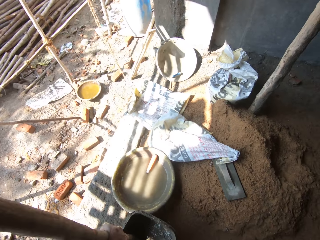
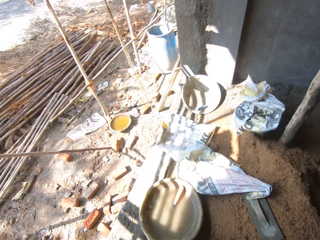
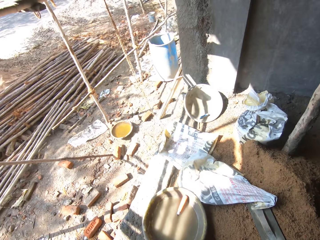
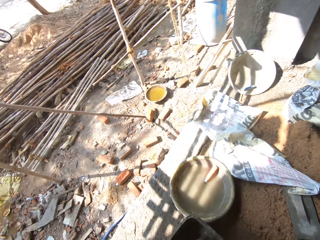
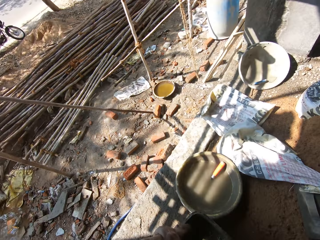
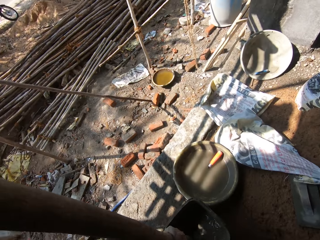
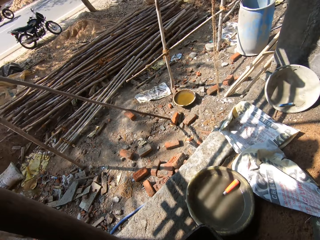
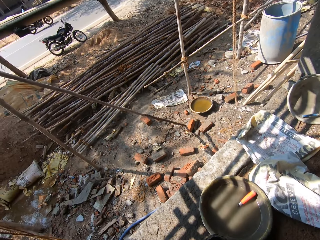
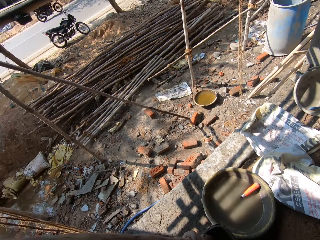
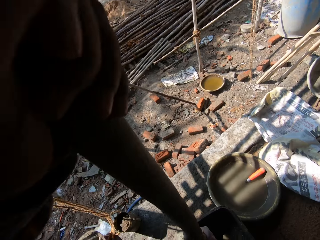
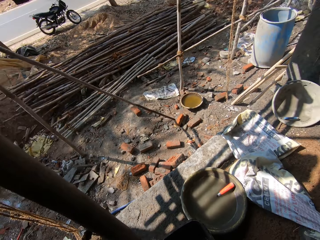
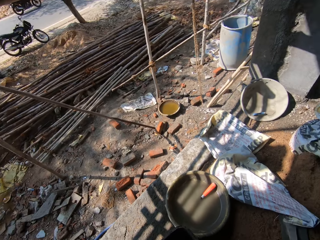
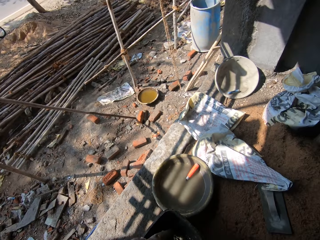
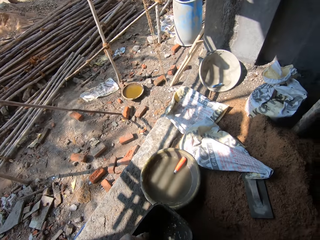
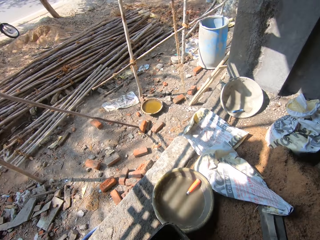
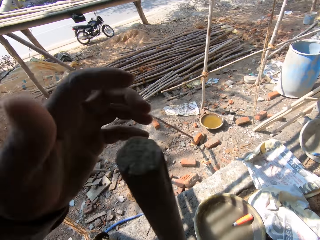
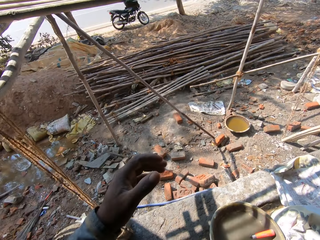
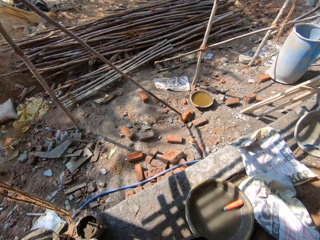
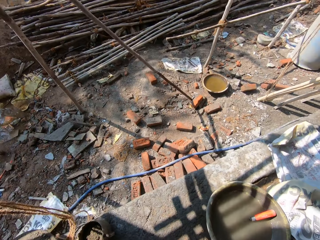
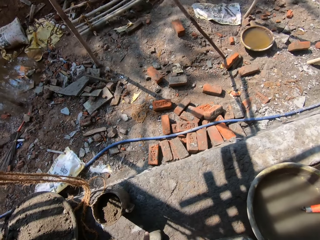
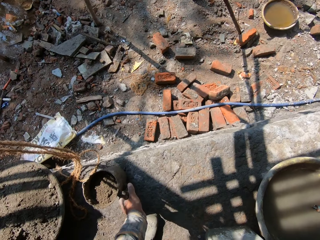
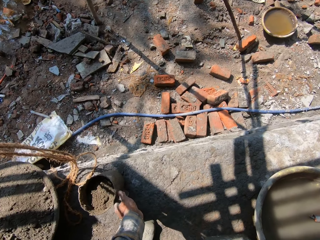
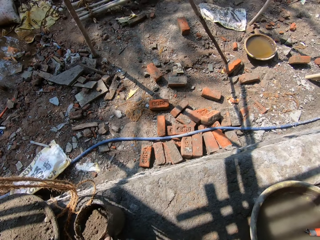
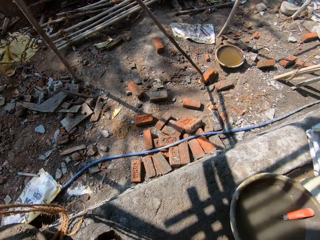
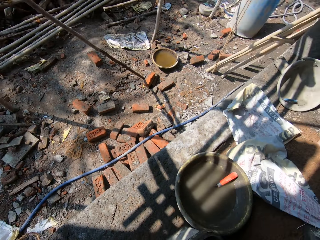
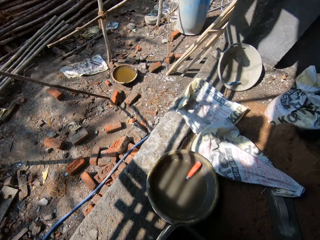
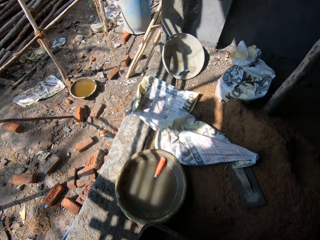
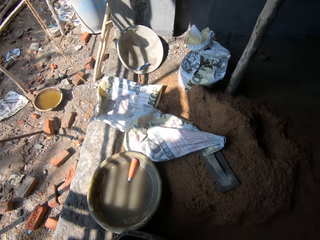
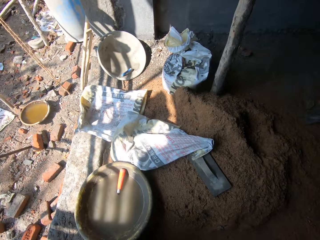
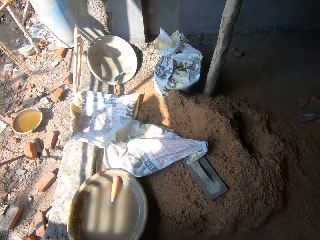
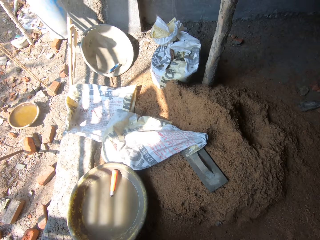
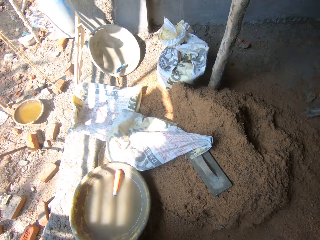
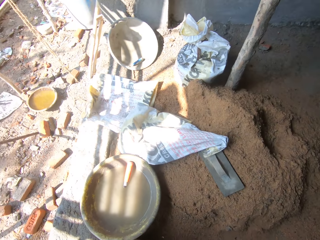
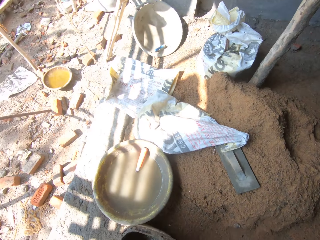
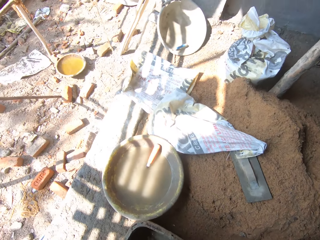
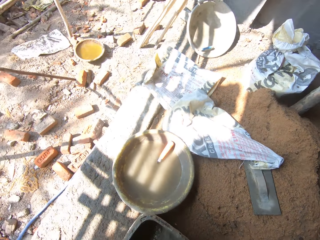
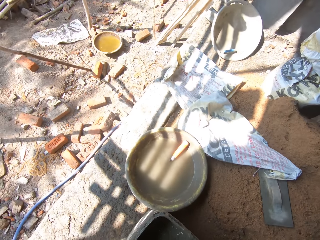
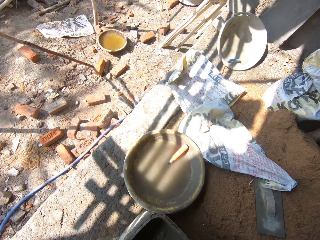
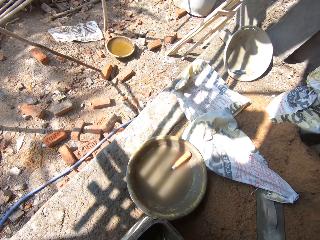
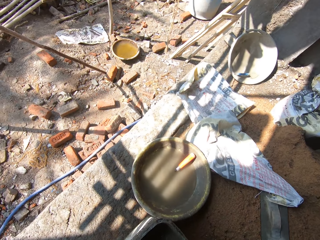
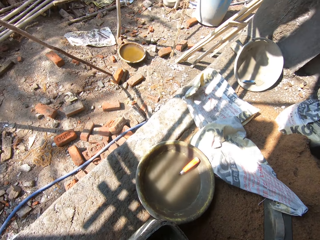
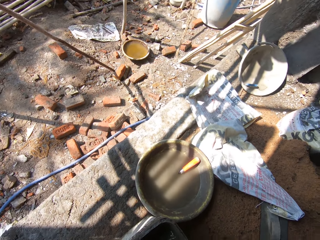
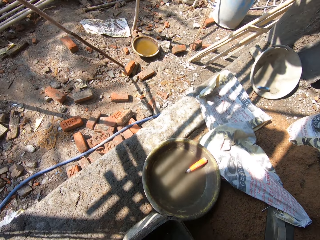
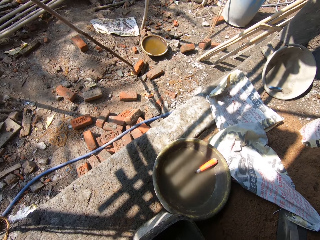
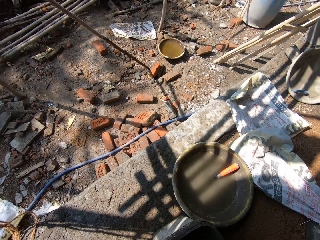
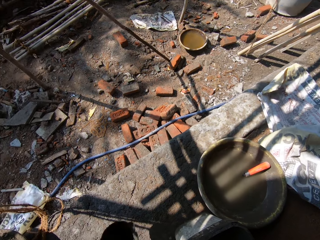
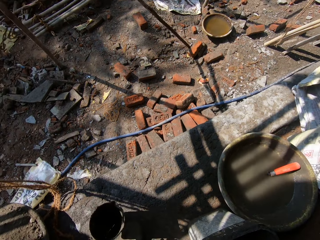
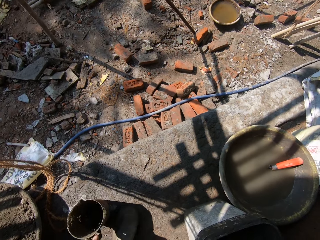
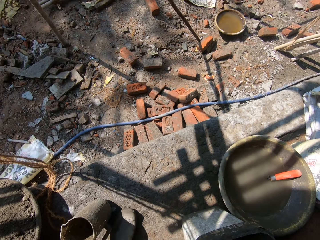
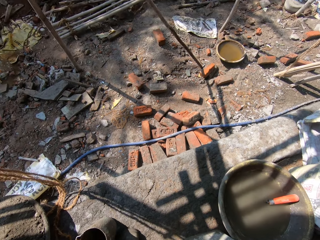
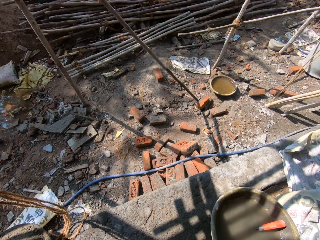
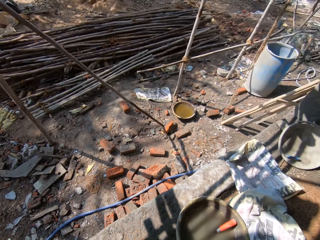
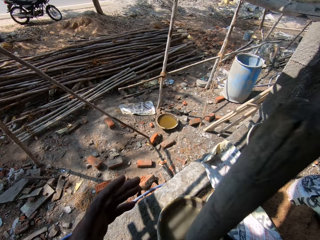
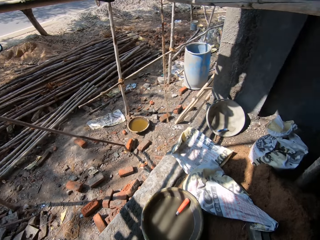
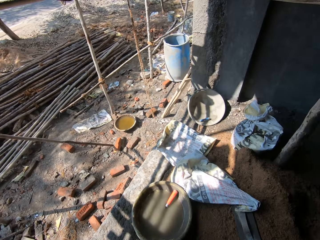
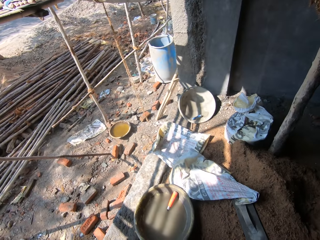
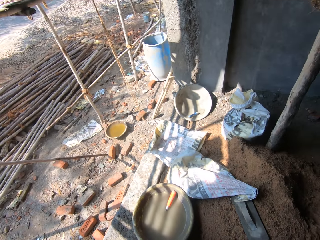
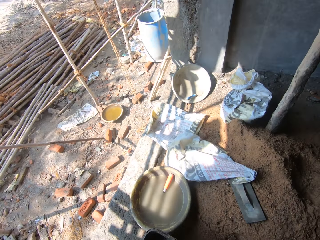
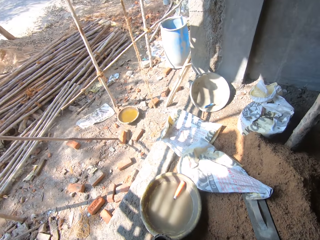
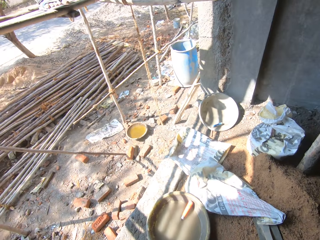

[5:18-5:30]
The camera wearer picks up the mortar from the jug. They turn right. They pour the mortar in the bucket. They turn left. They place the jug on the ground.

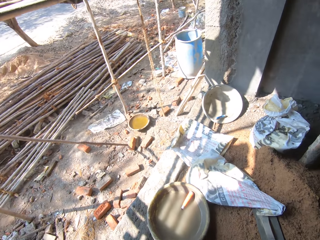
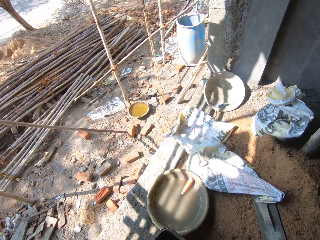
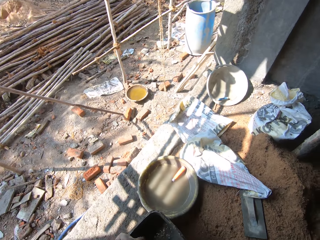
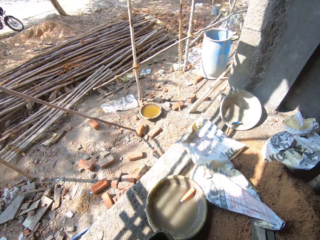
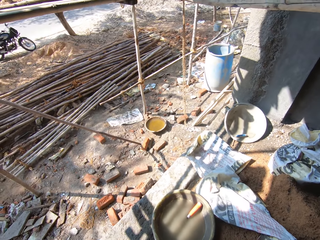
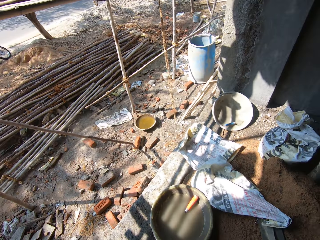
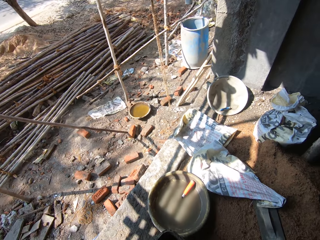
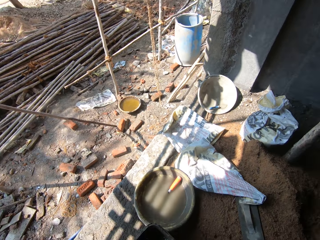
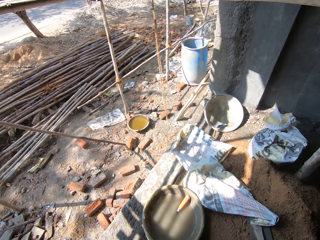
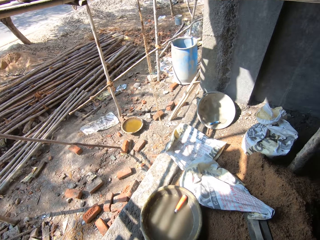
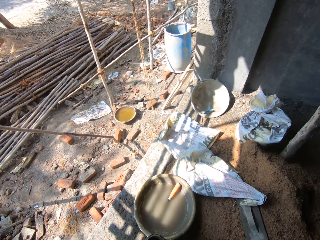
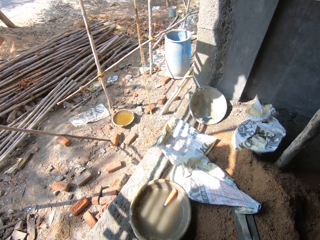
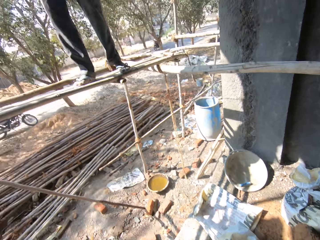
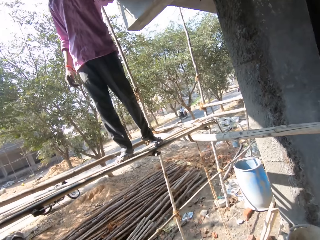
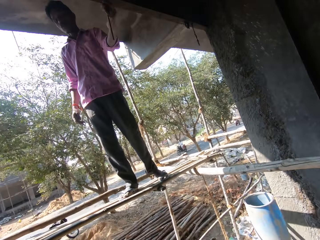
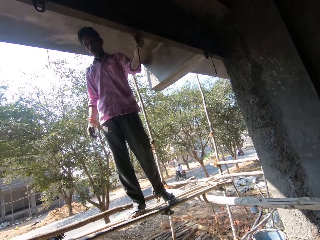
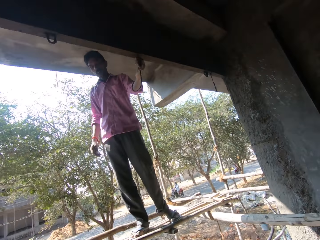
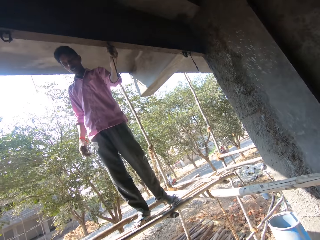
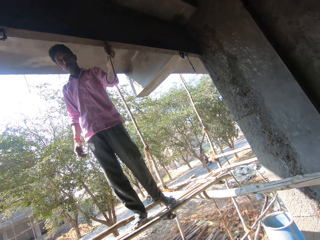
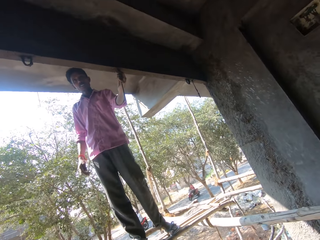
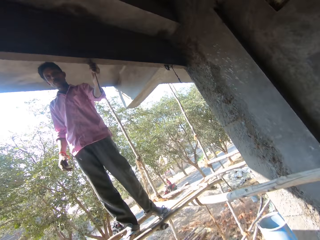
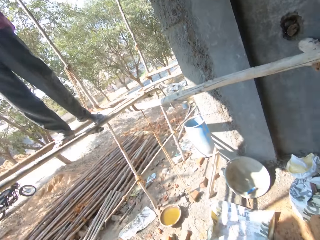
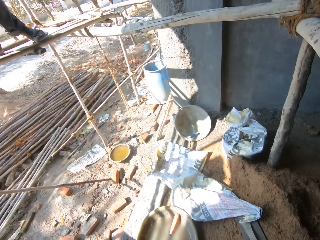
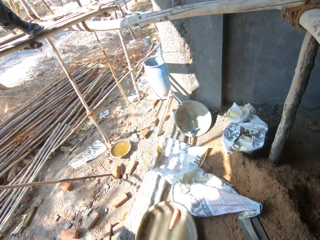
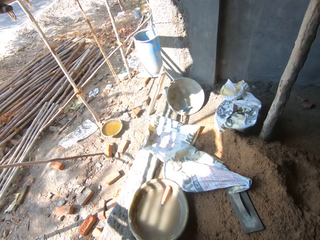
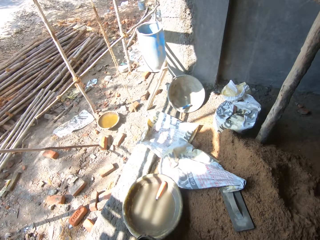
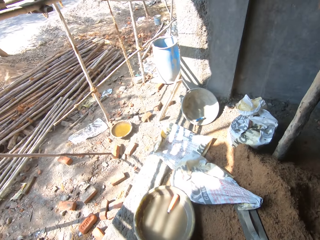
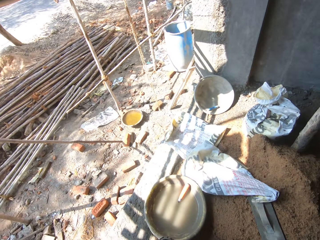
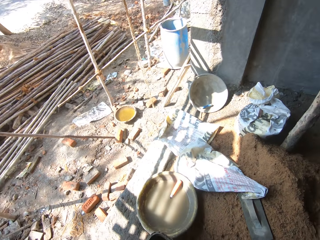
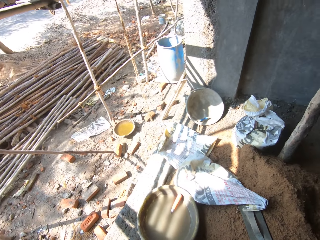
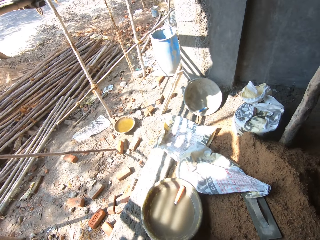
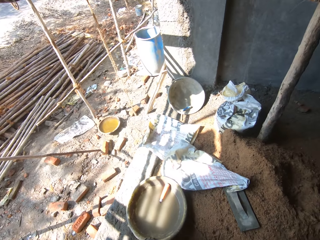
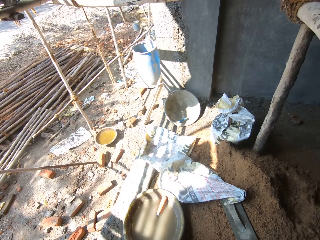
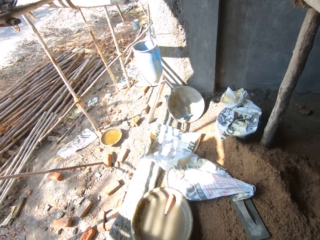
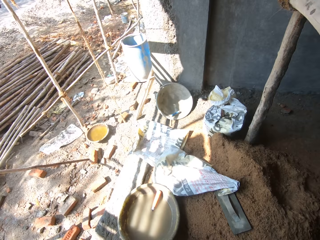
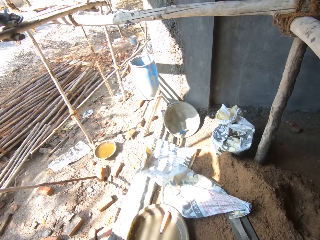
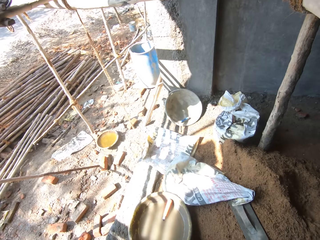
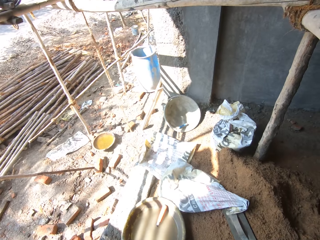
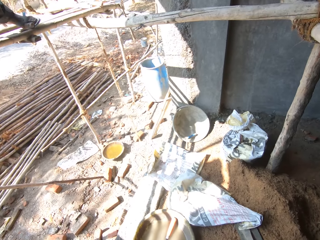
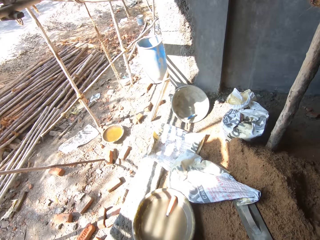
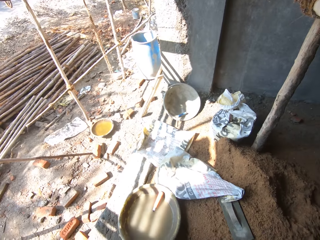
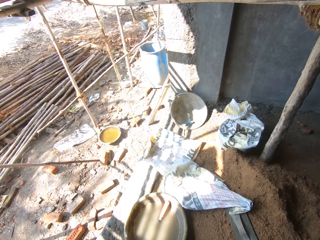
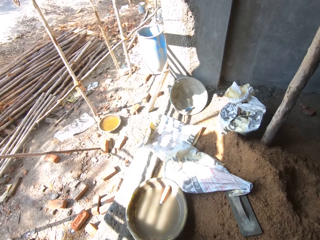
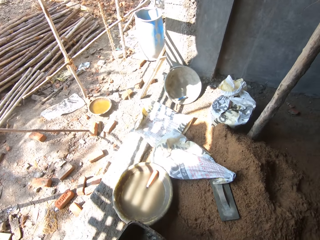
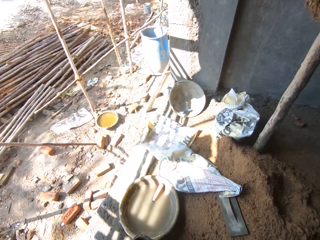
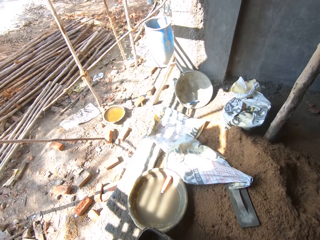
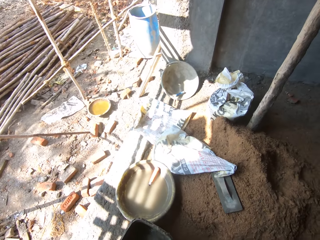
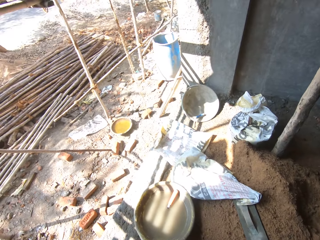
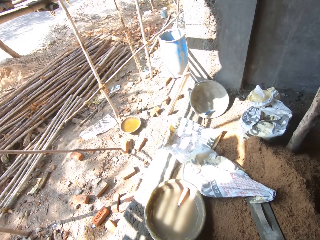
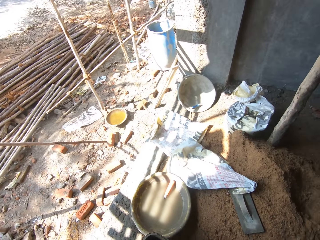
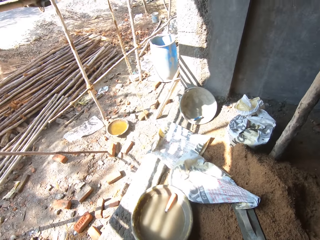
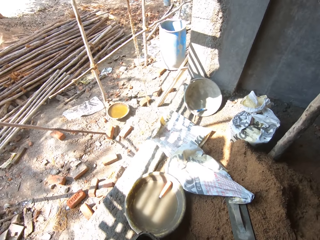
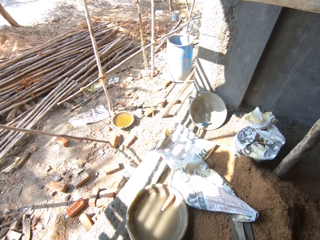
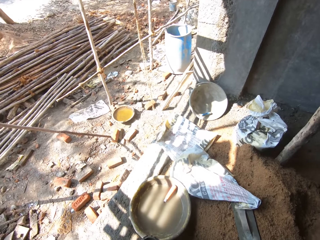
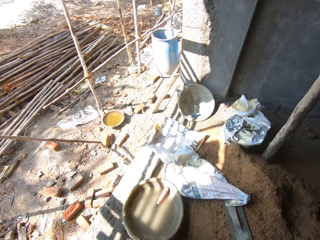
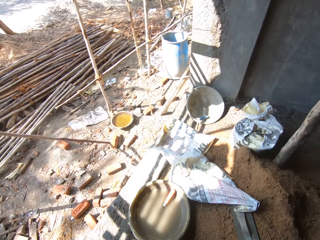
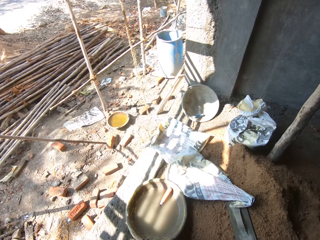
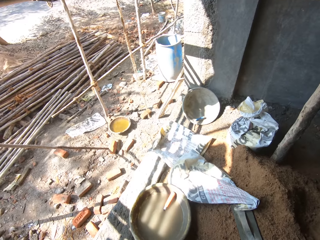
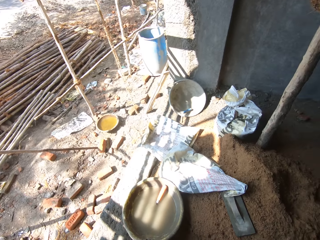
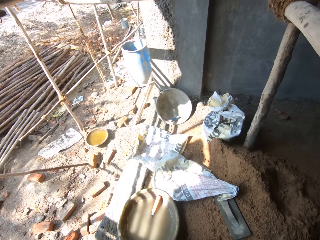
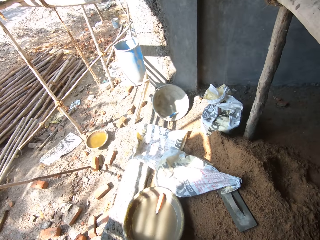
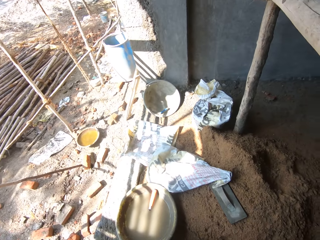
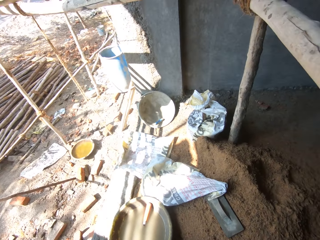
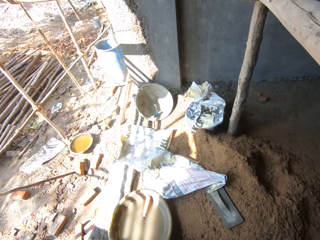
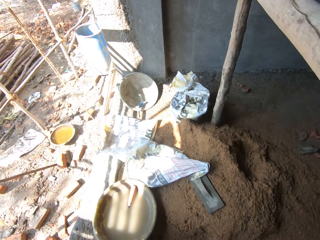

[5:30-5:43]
The camera wearer mixes the mortar in the bucket, converses with a man, and looks up. The man converses with the camera wearer. The camera wearer looks down. They mix sand and water.
